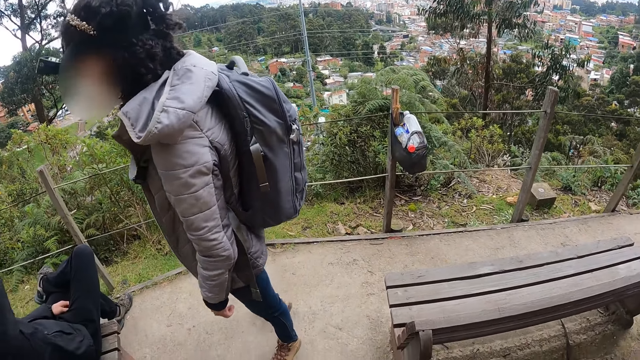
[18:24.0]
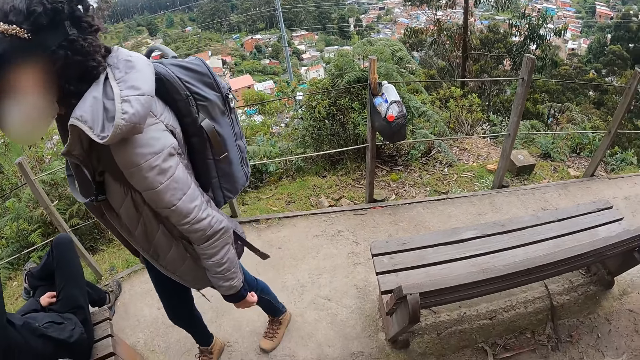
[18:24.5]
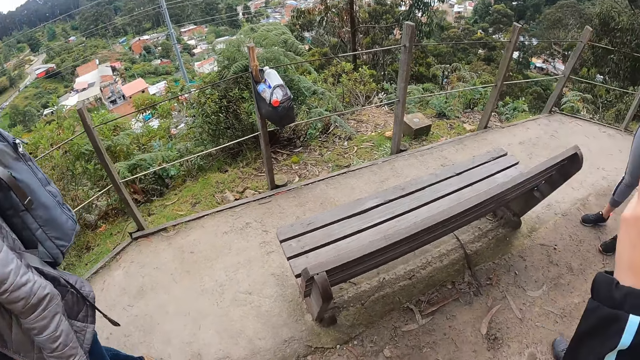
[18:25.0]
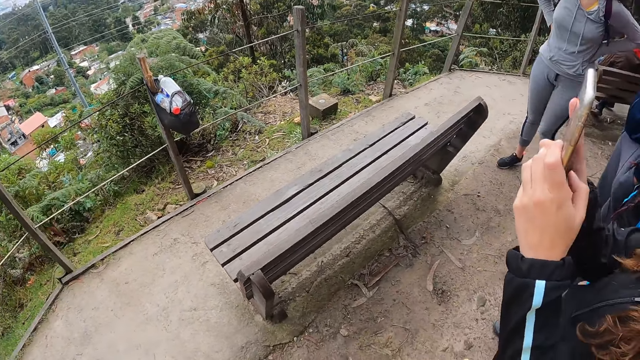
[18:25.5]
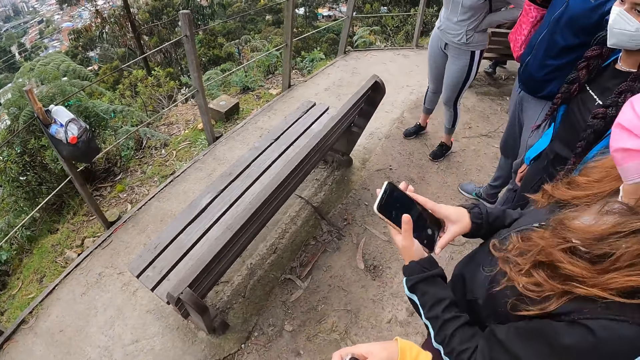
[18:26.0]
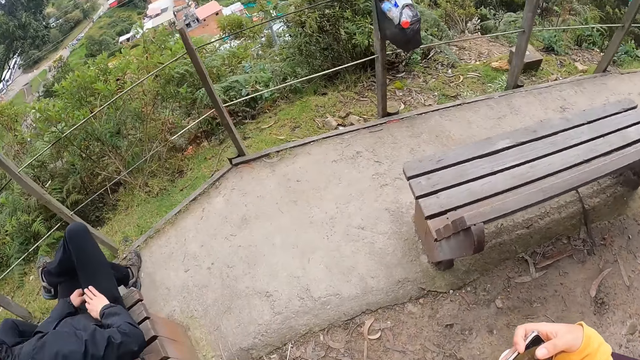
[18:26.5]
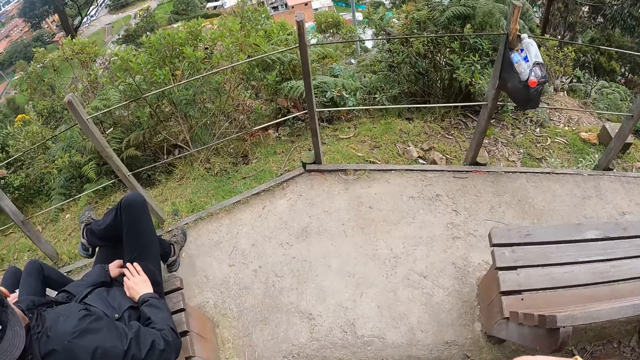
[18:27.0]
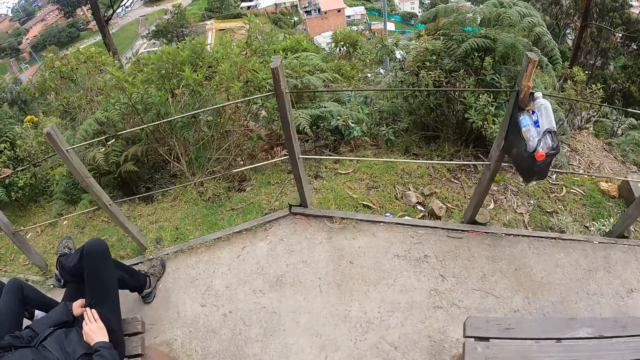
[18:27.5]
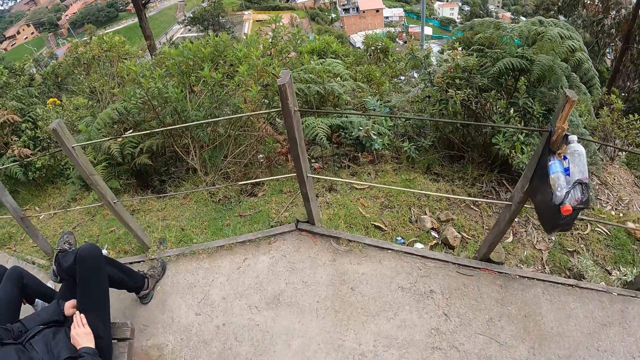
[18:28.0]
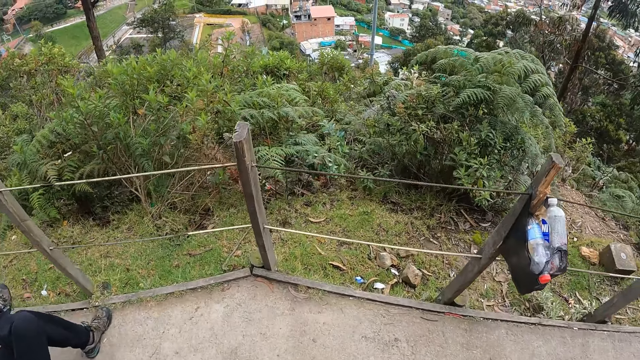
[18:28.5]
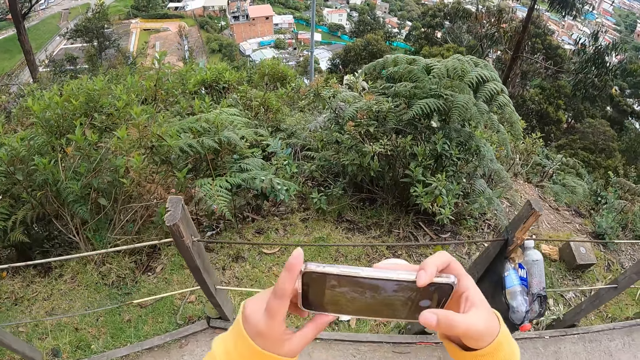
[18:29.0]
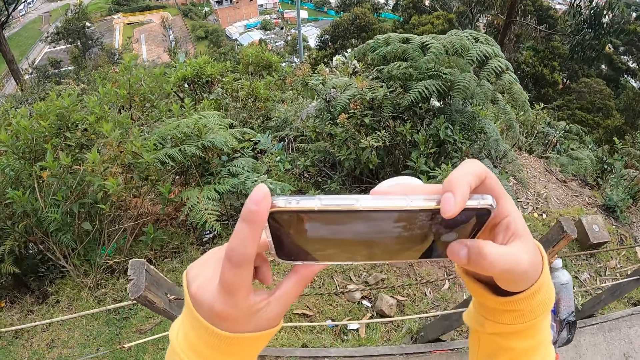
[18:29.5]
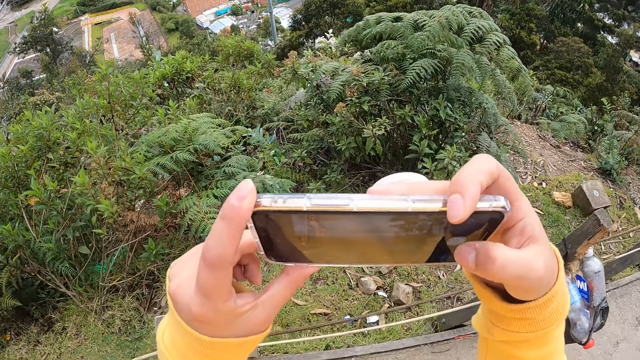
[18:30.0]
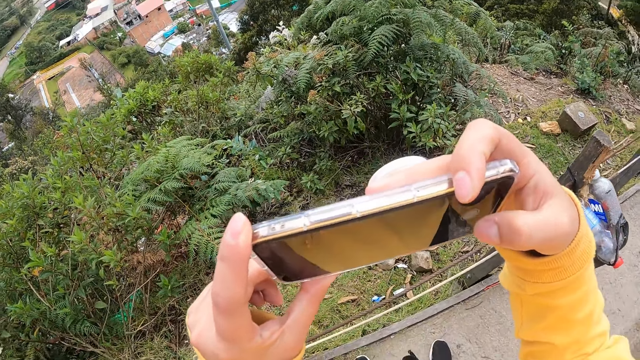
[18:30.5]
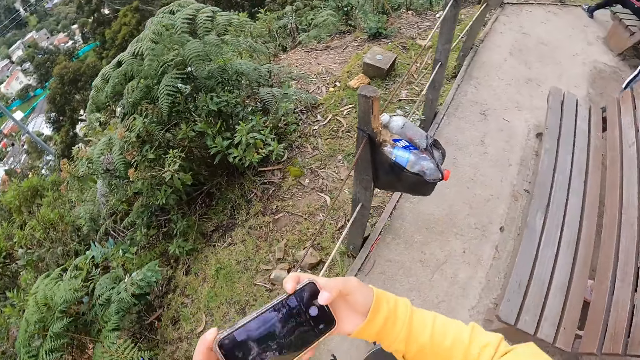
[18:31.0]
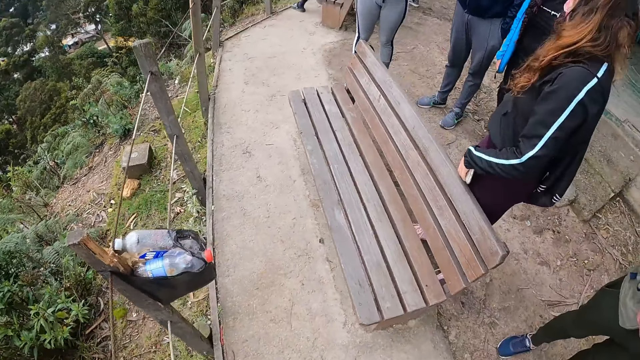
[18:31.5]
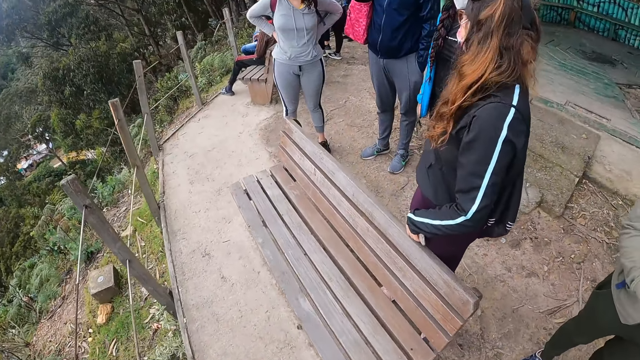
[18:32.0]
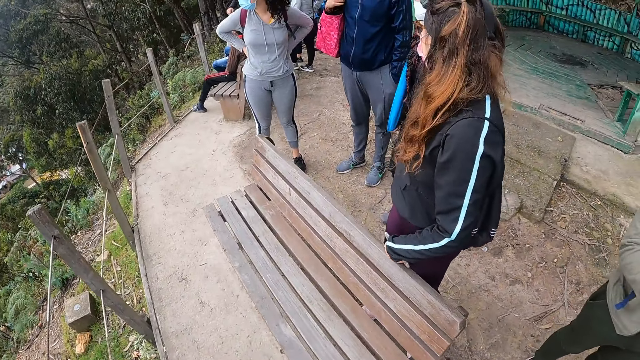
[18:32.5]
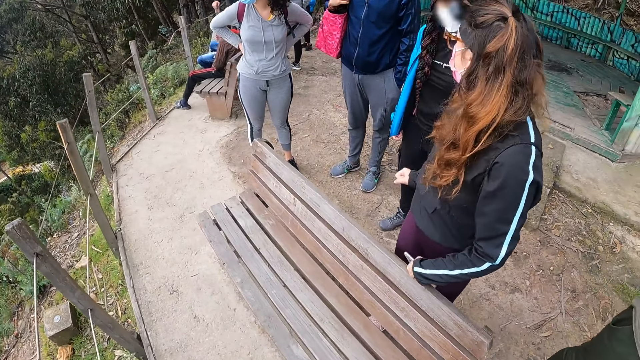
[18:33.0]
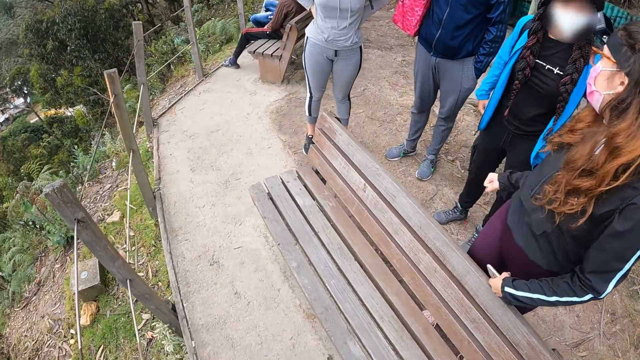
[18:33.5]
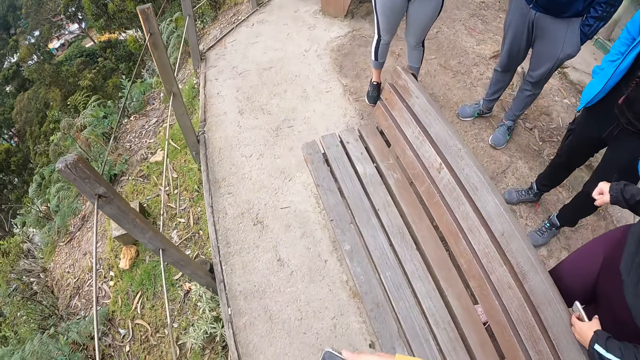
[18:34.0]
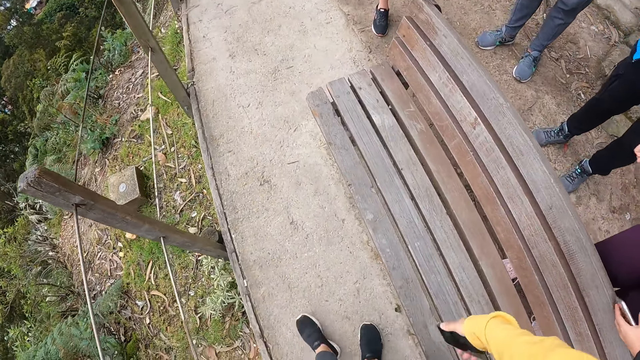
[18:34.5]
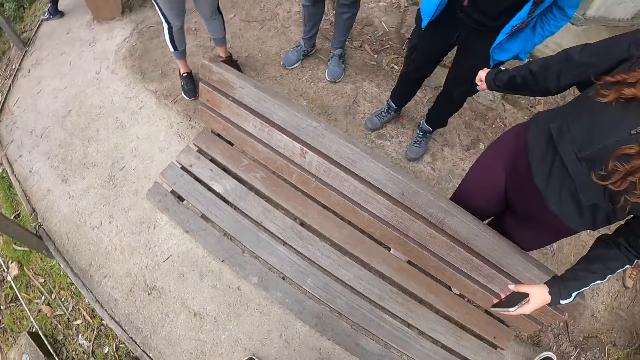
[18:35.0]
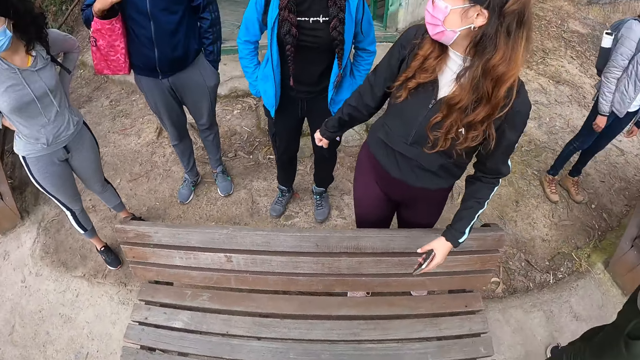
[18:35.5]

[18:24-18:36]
The camera wearer walks on the floor. They hold the phone with both hands. They operate the phone. They capture with the phone in both hands. They look around.

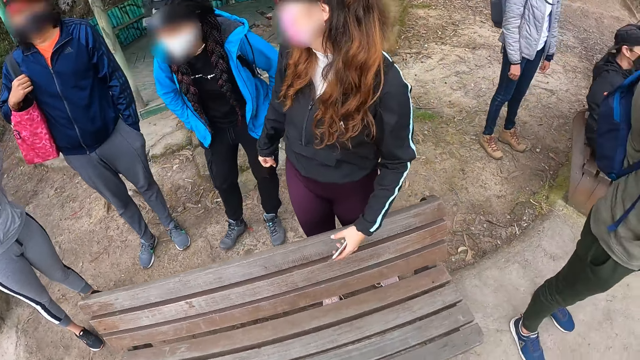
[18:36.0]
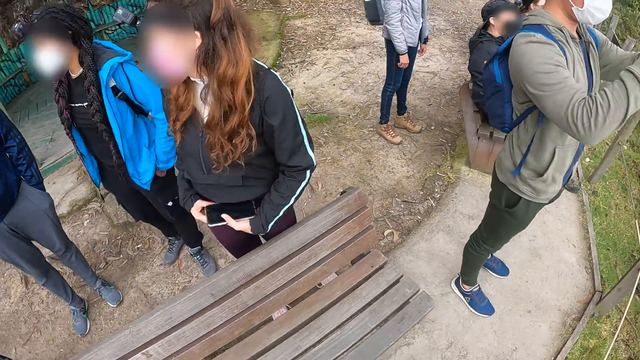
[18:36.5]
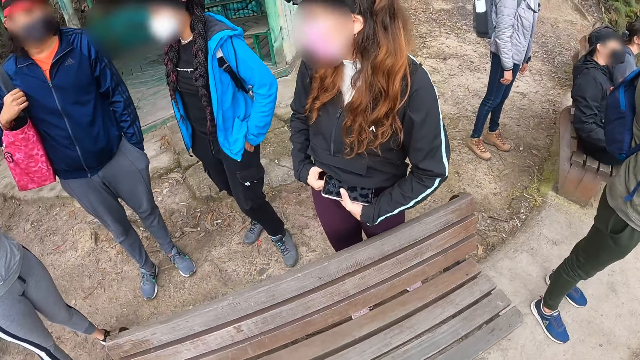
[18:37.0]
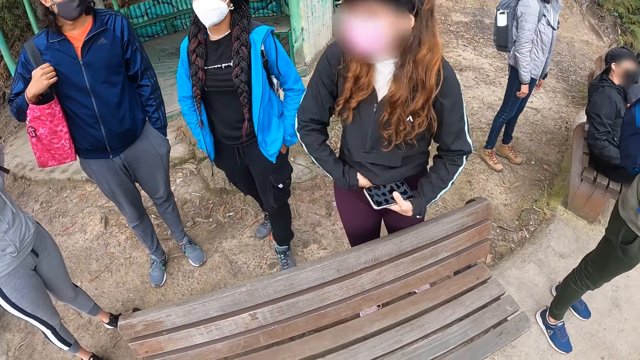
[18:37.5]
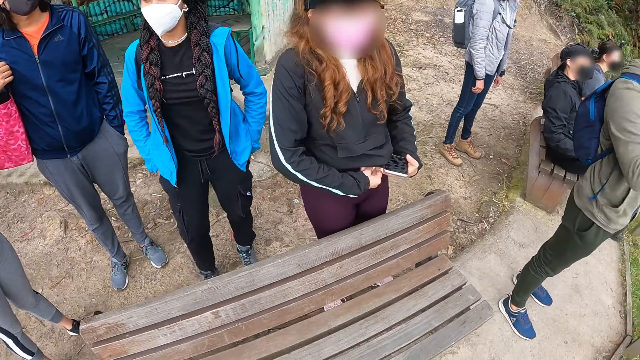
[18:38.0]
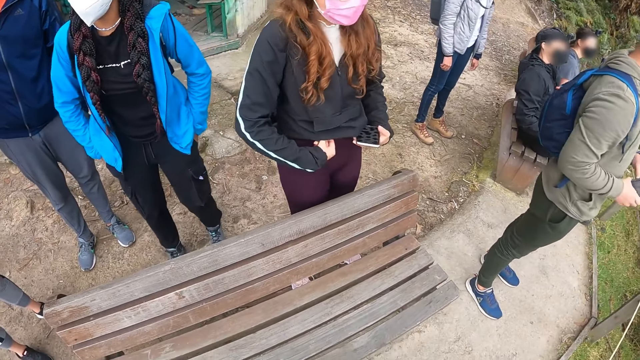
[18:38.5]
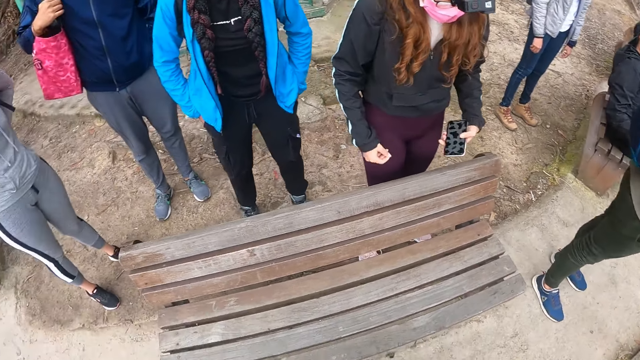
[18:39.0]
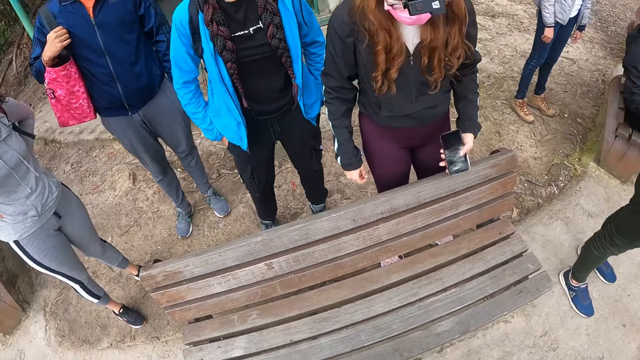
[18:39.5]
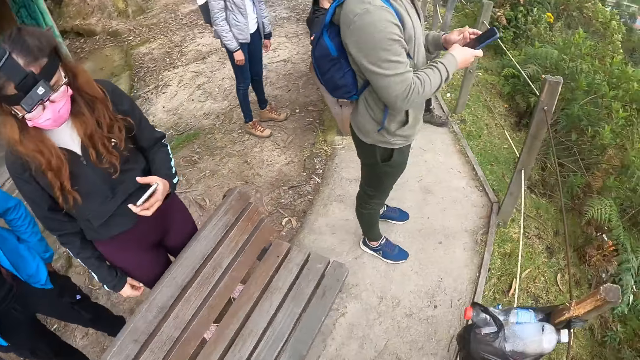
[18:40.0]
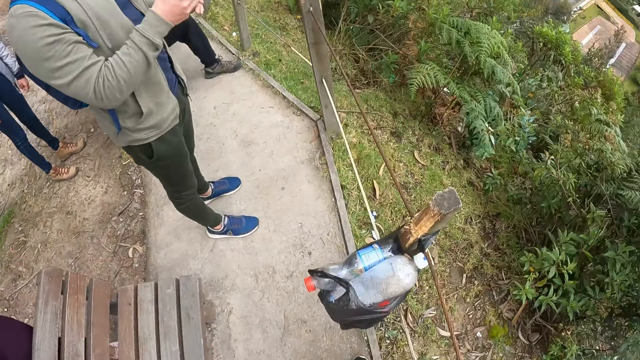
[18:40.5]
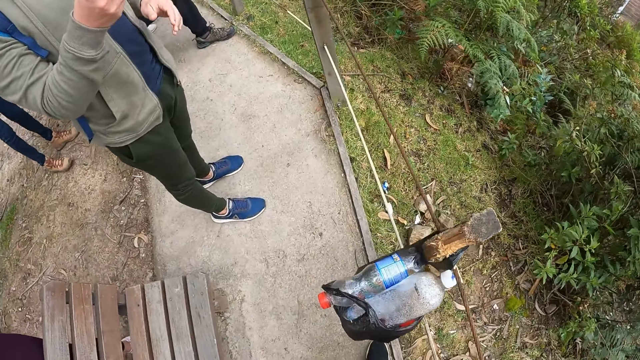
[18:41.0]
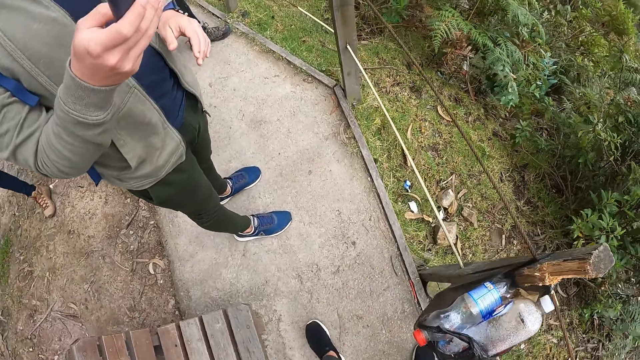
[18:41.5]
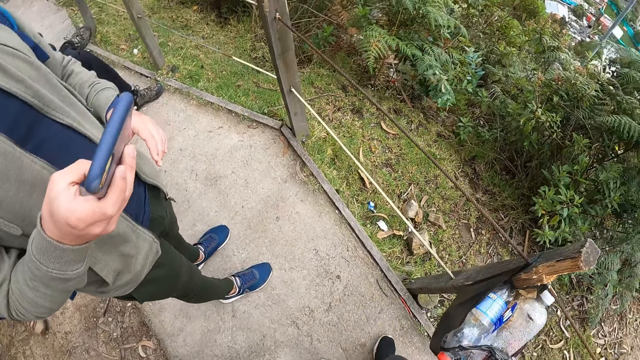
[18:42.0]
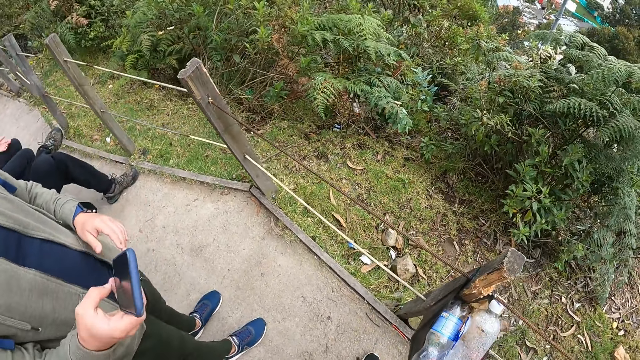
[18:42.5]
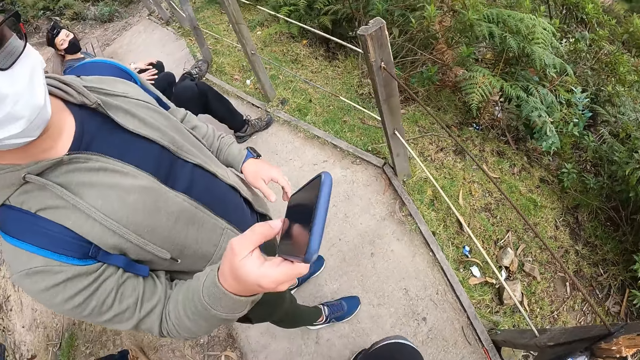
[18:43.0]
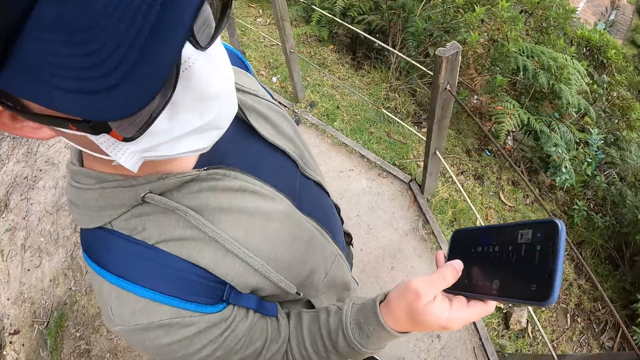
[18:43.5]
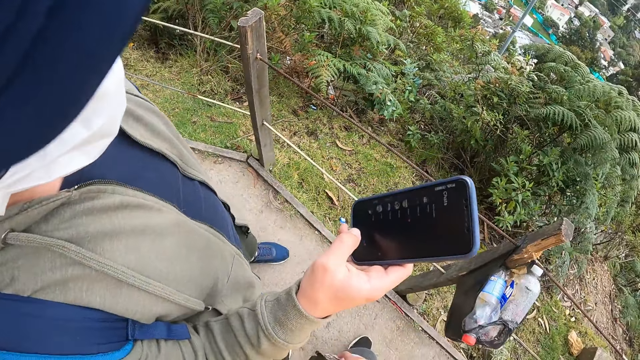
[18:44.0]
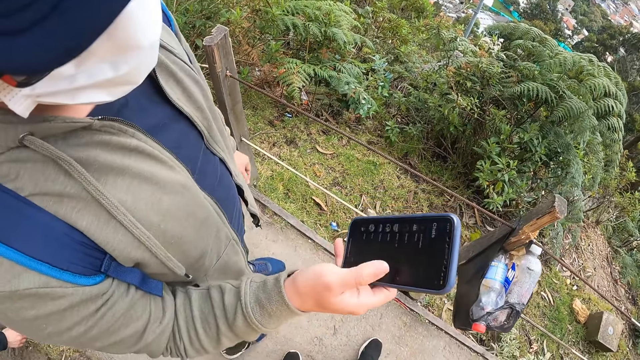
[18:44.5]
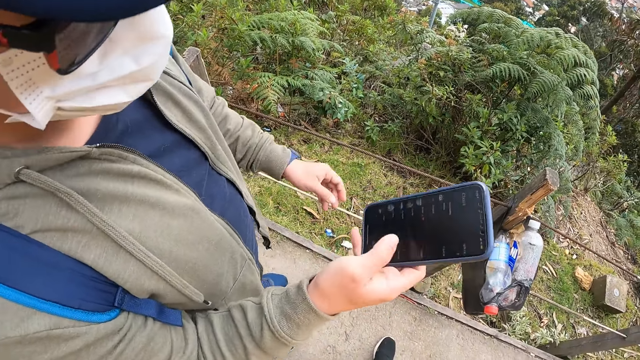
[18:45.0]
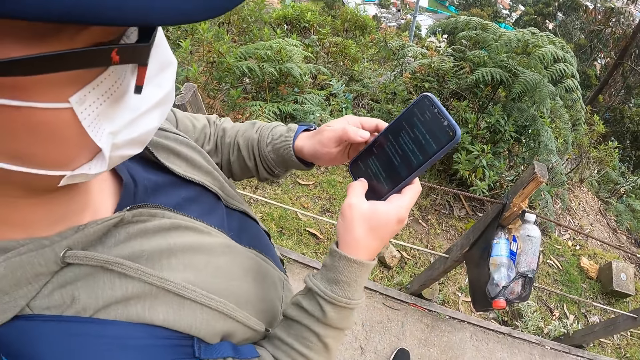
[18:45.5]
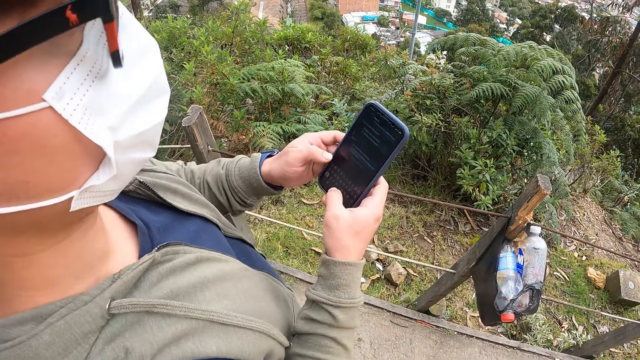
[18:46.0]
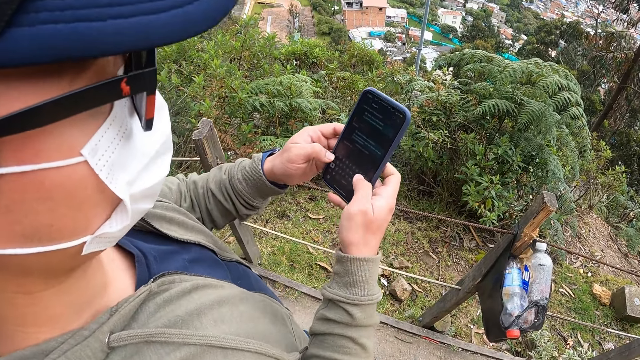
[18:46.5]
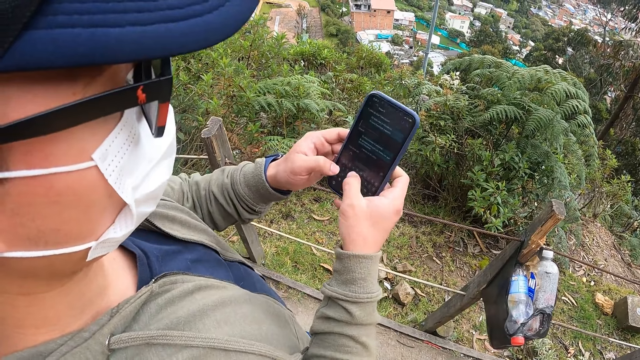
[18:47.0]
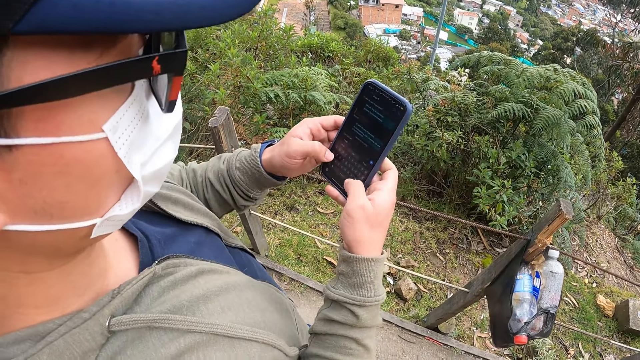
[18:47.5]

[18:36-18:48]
The woman adjusts her shirt with both hands. A man holds a phone in his right hand. A lady operates the phone. The man holds the phone with both hands and operates the phone with both hands.
